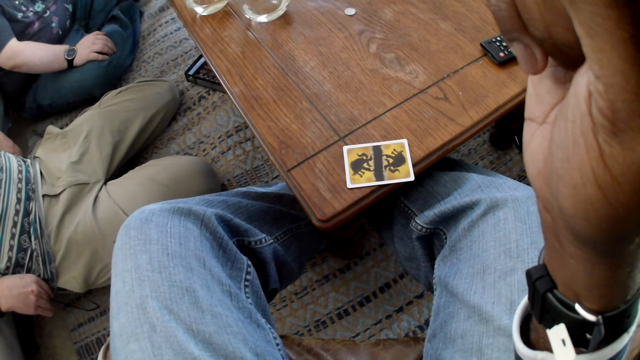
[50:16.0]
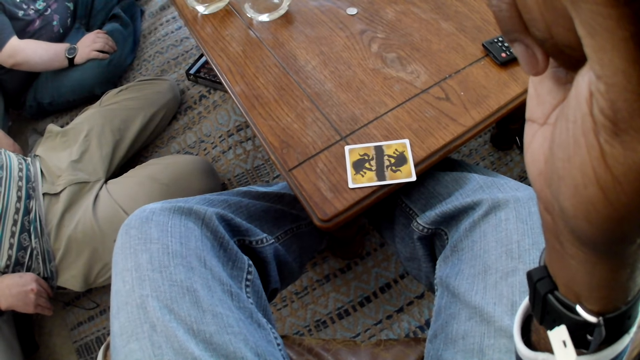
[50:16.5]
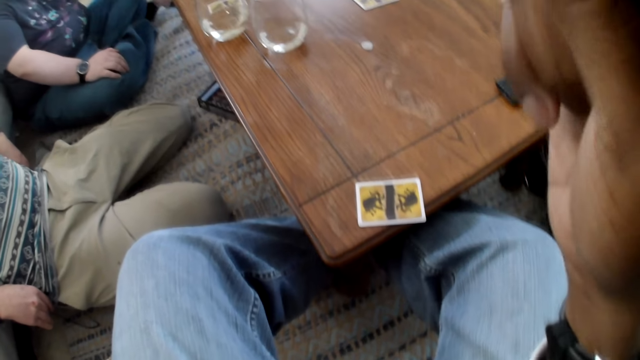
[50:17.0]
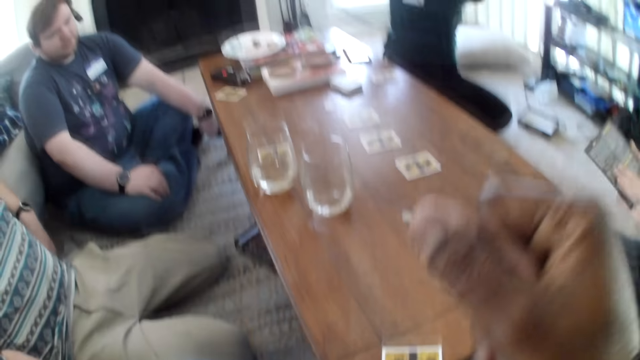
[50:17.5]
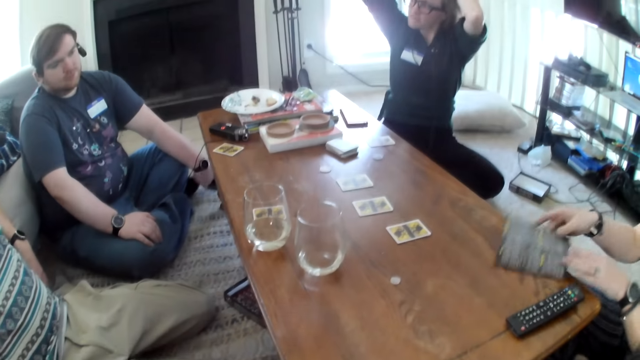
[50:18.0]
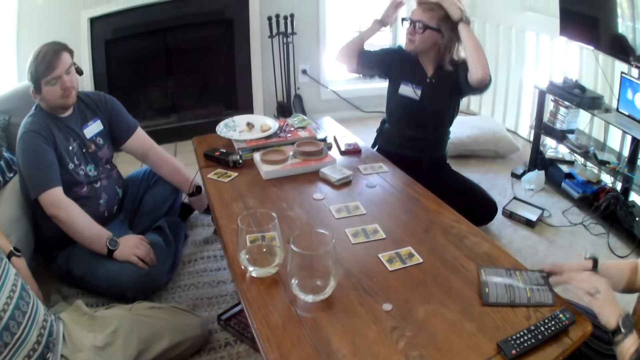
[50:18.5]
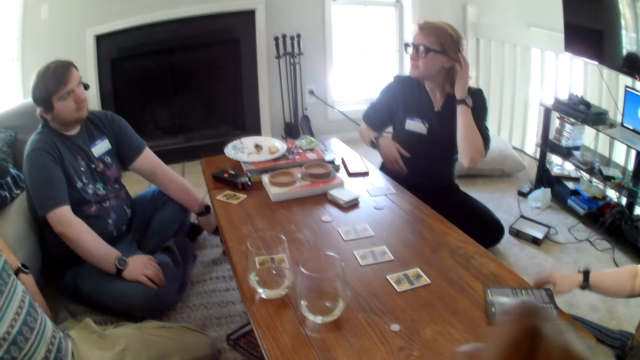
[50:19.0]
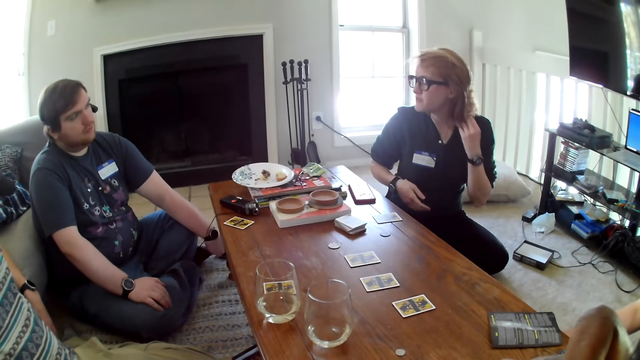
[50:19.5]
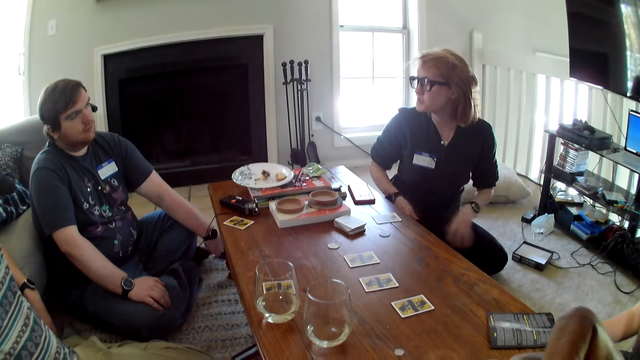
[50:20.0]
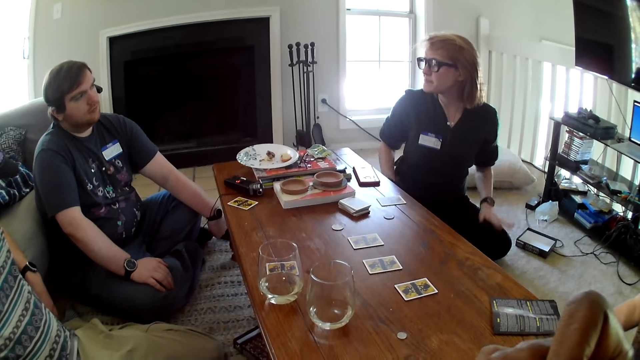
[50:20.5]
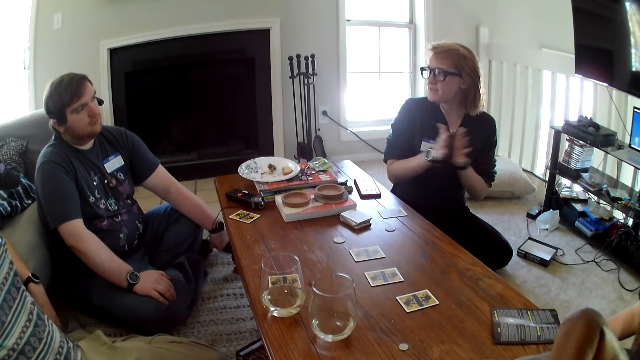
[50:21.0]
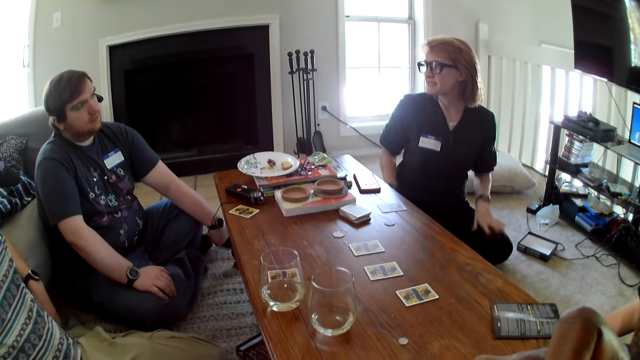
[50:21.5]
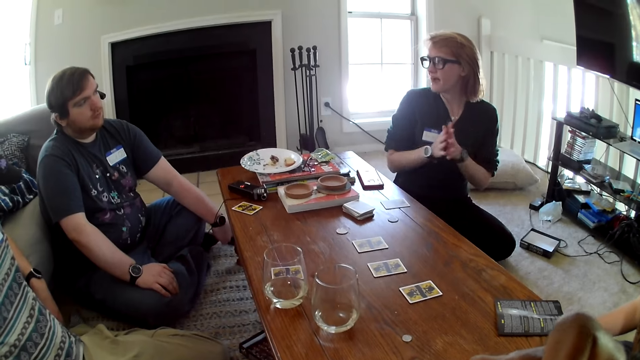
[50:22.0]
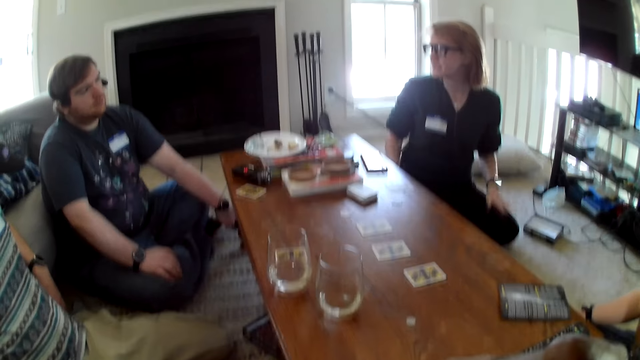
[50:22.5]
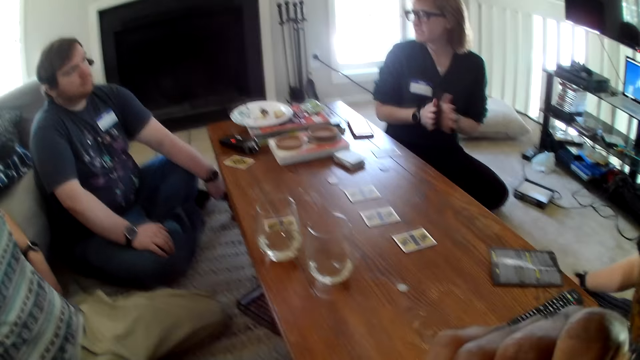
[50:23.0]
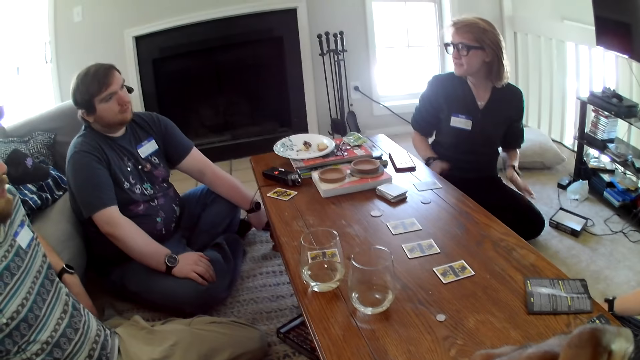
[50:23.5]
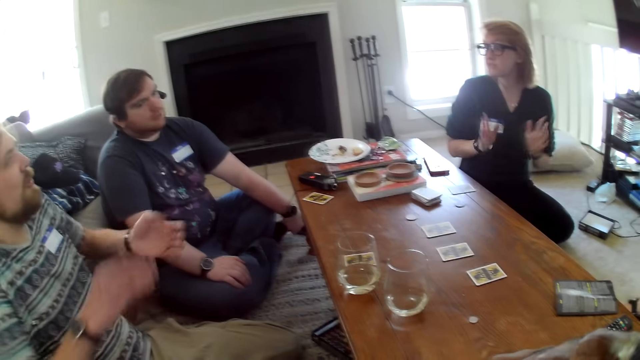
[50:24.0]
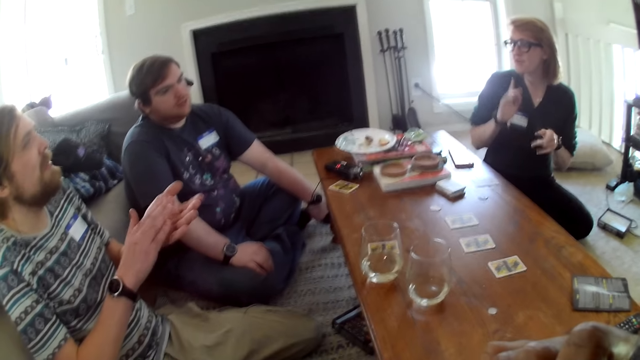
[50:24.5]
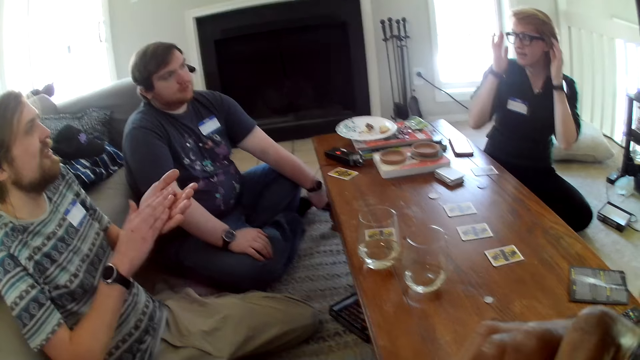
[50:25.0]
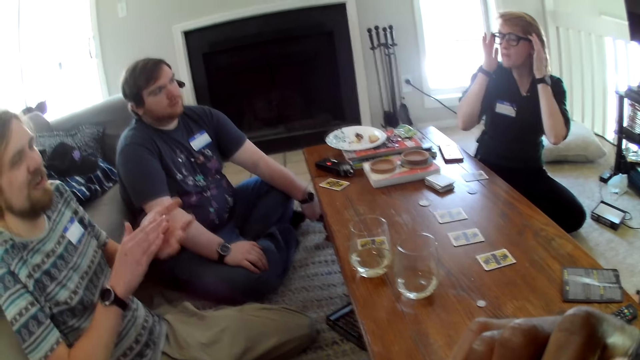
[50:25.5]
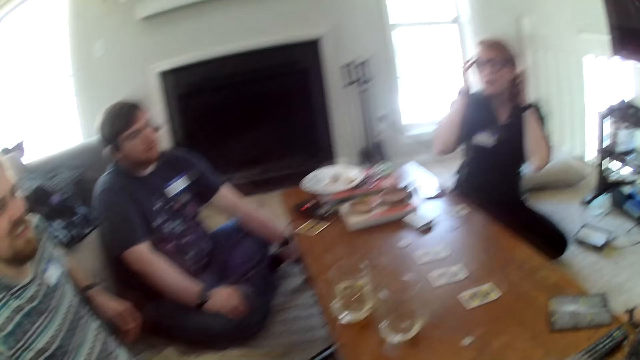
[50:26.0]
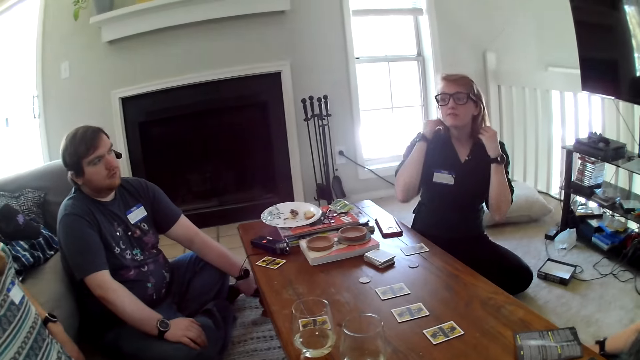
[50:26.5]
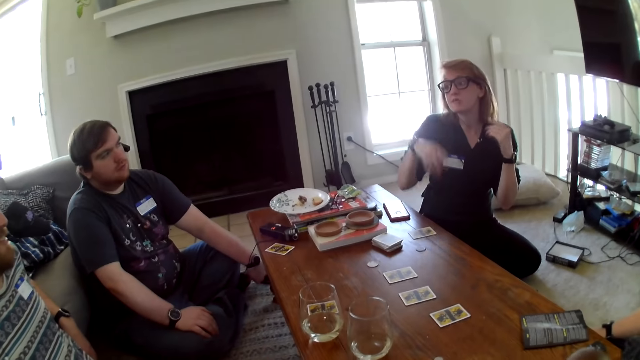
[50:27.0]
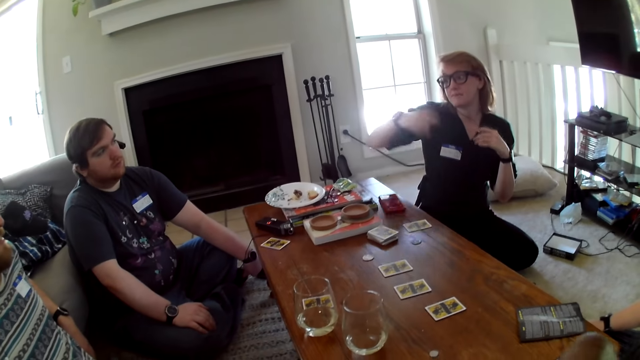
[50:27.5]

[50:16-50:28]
A person places down a book.

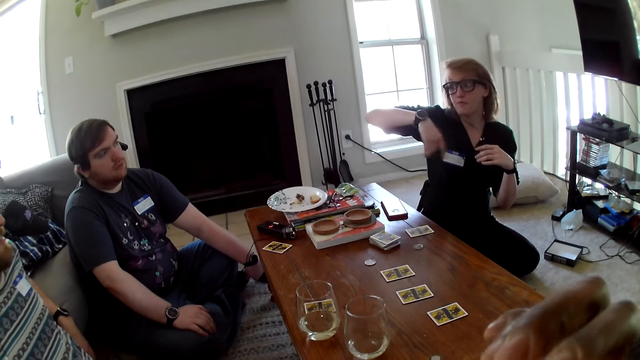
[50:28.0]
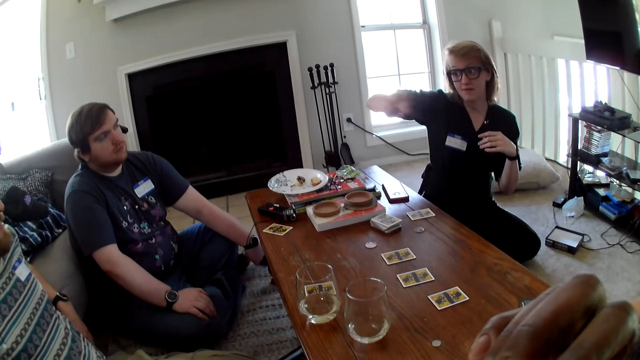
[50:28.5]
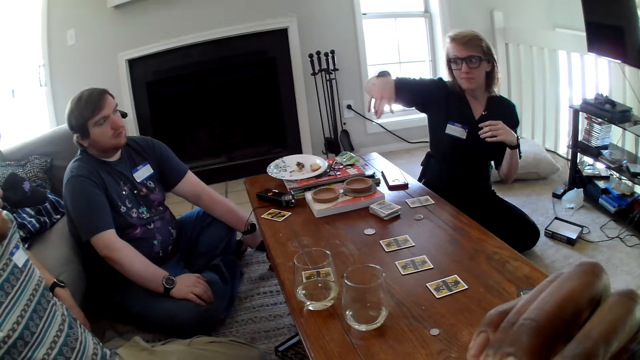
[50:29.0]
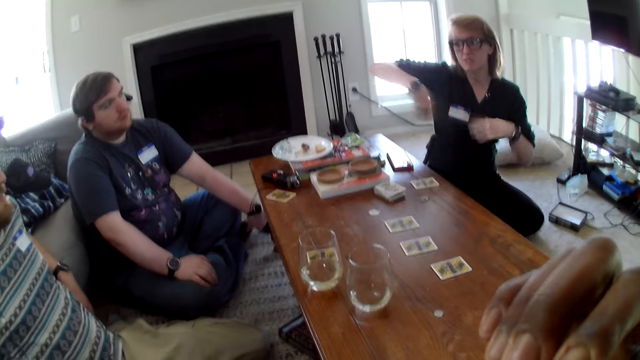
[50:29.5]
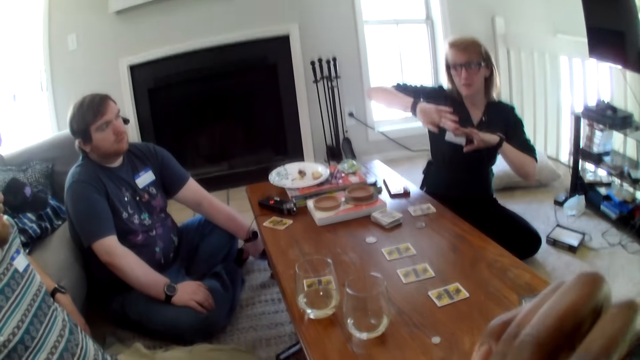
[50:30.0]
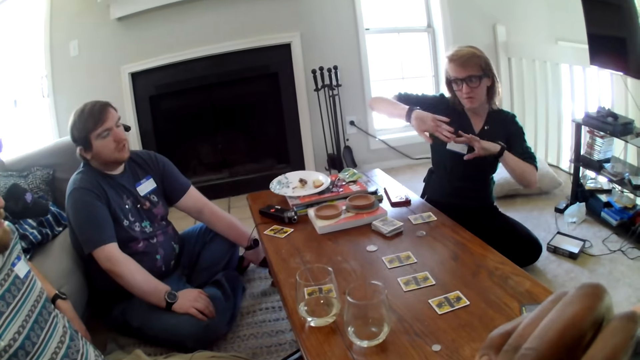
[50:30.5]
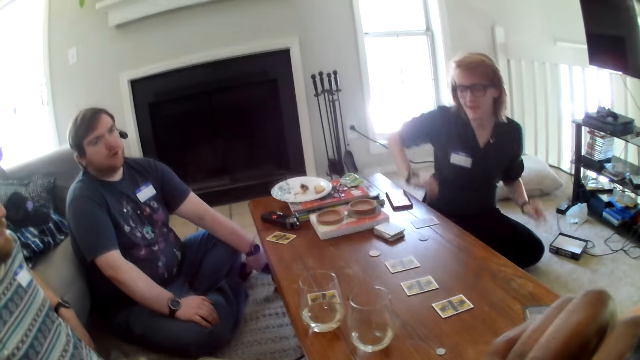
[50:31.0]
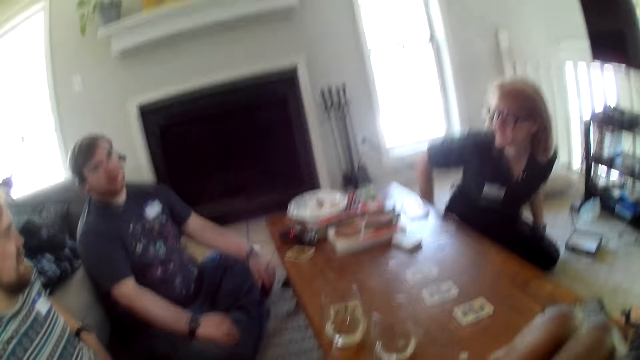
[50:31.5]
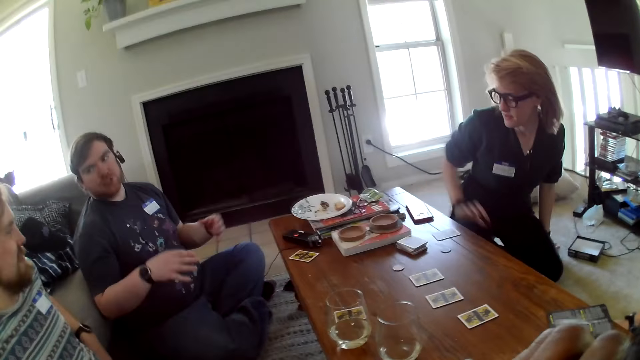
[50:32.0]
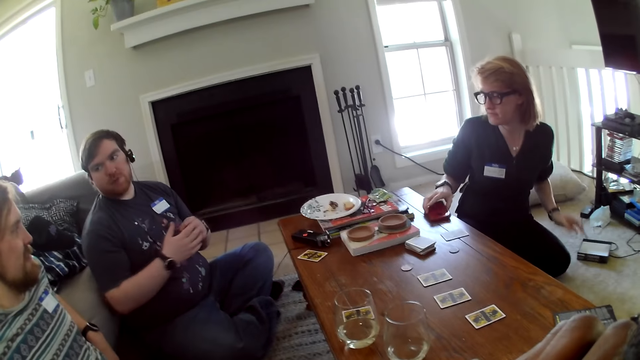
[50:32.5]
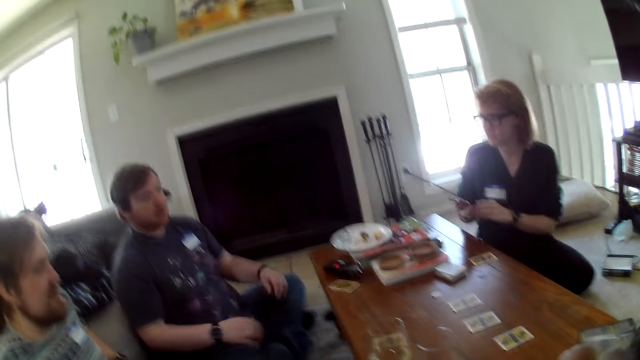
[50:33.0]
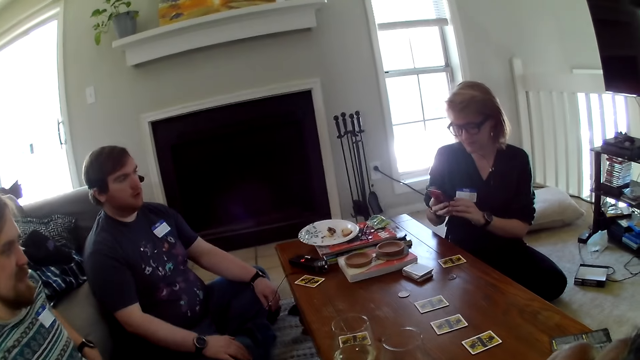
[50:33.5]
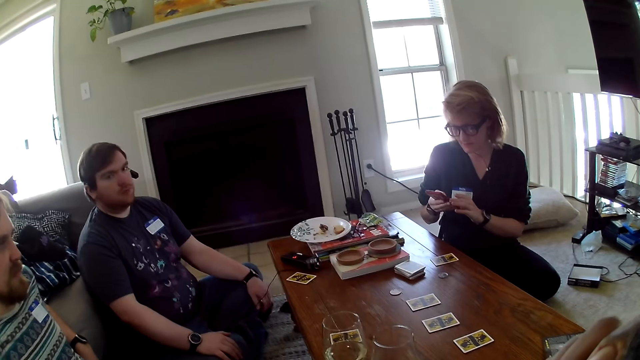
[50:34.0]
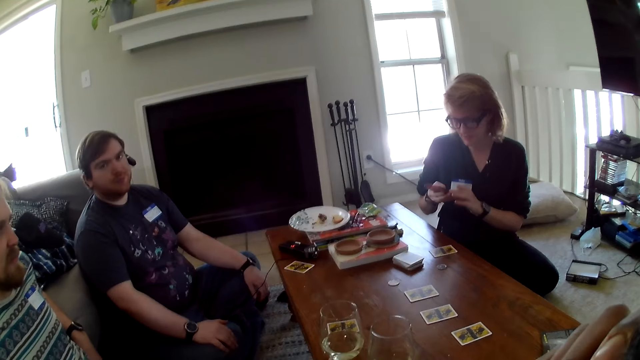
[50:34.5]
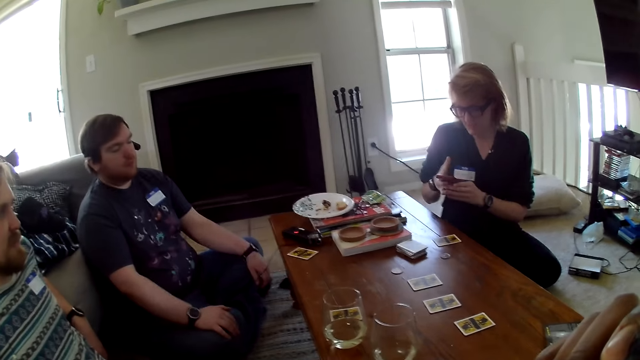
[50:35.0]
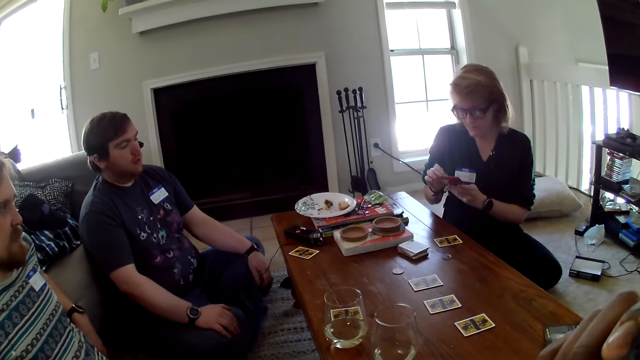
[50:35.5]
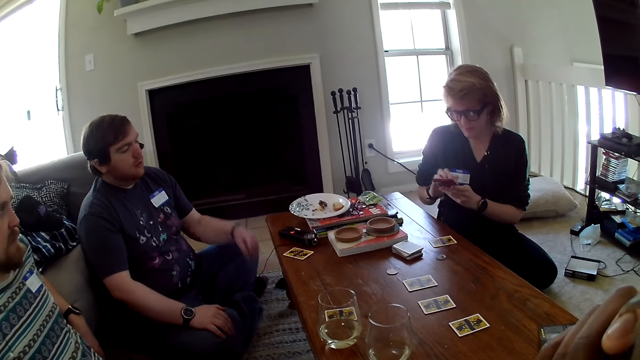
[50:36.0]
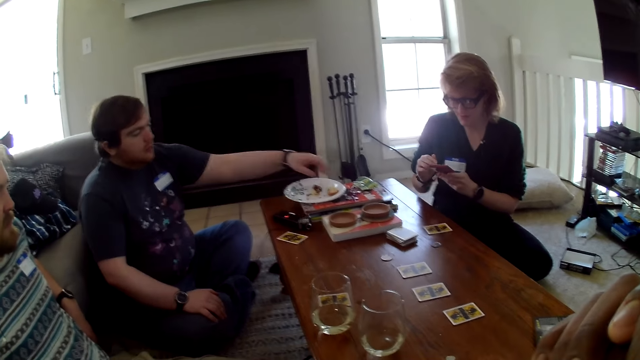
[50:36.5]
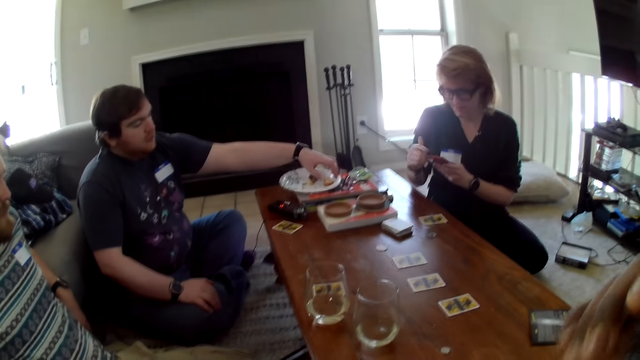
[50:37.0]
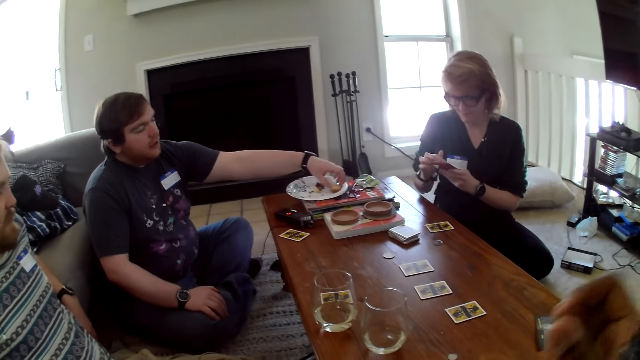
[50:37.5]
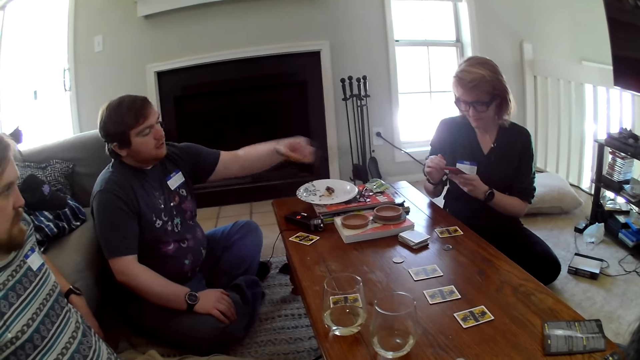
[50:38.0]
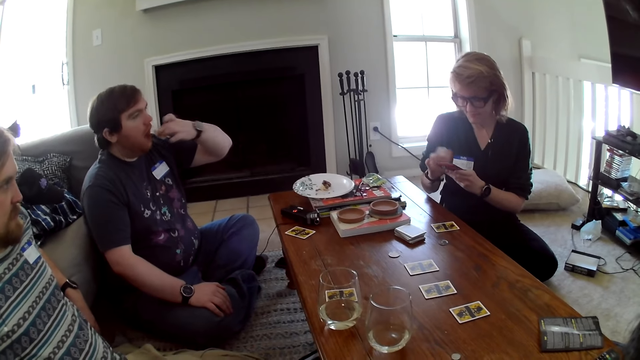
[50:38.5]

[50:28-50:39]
A person picks up a phone. Another person picks up a cake.
